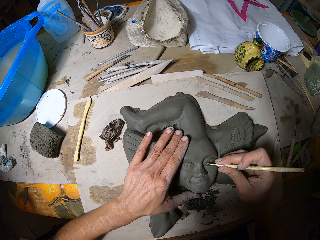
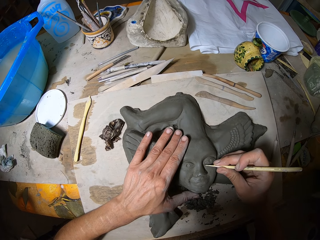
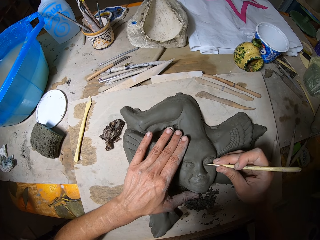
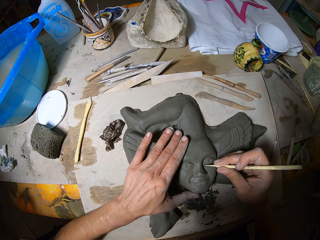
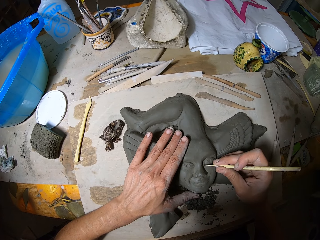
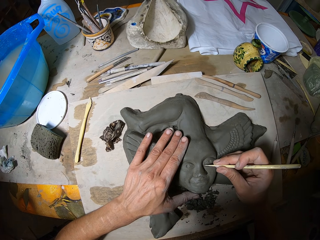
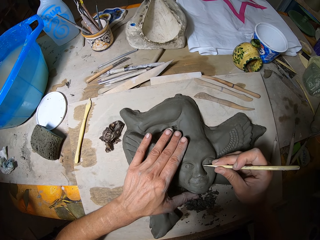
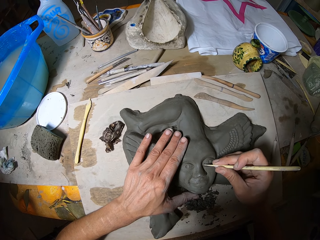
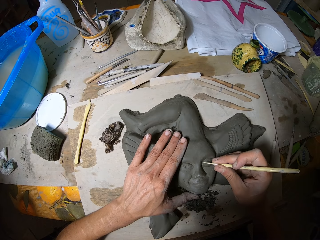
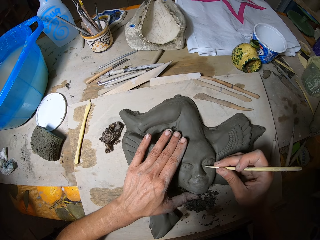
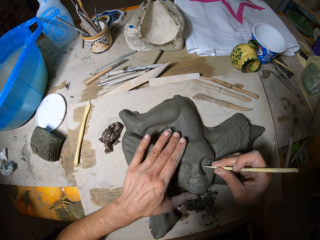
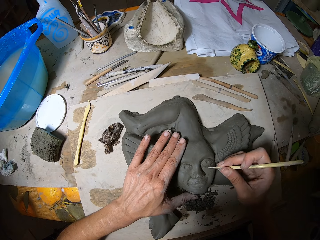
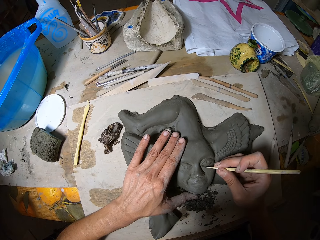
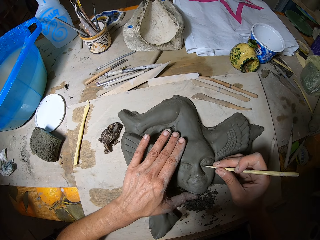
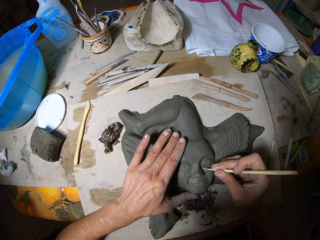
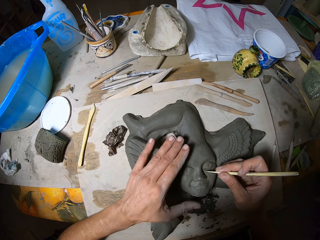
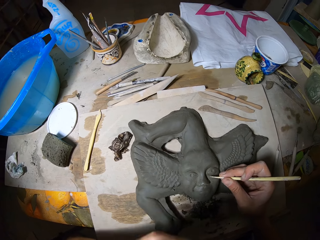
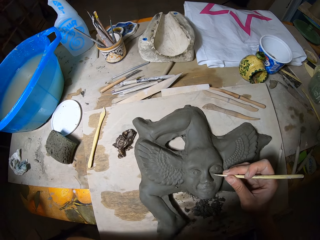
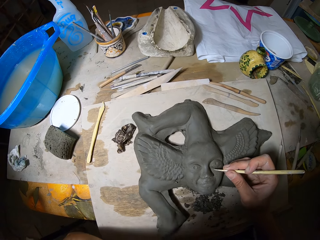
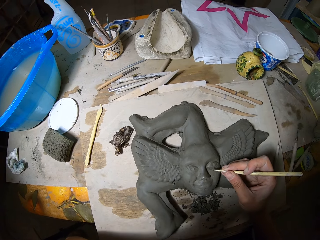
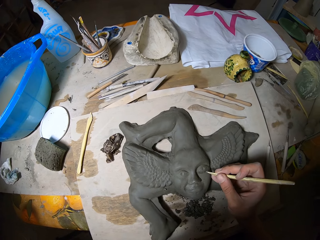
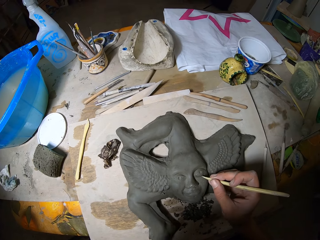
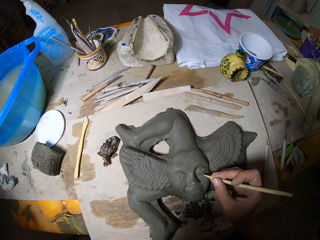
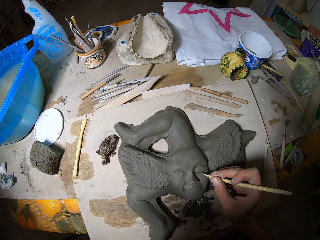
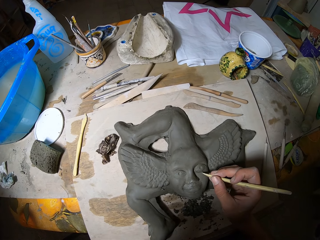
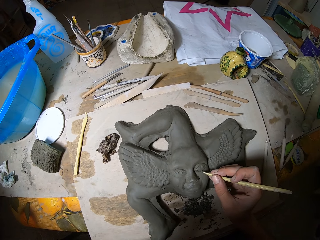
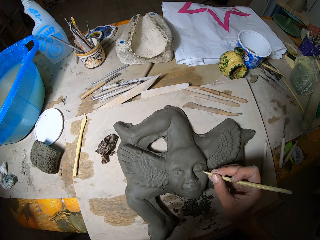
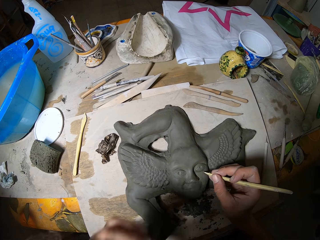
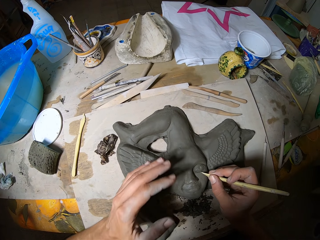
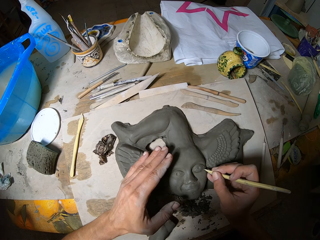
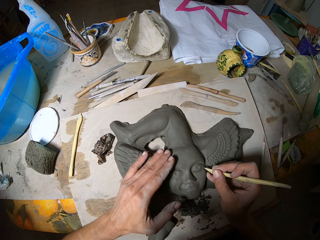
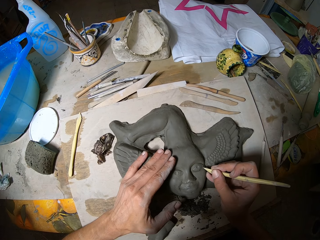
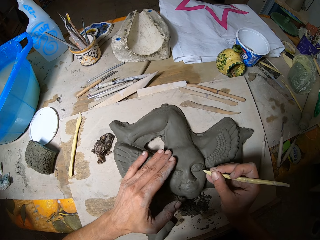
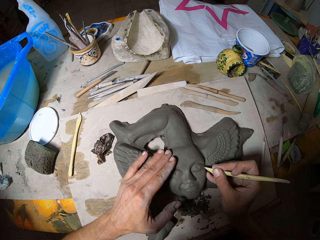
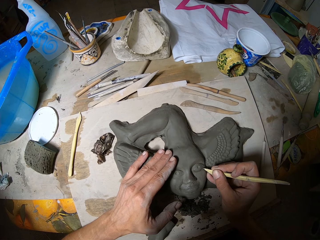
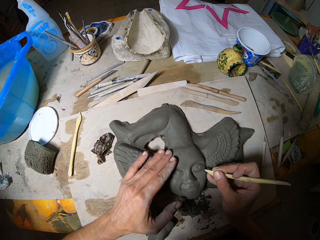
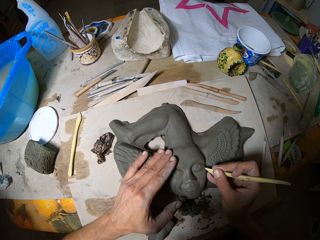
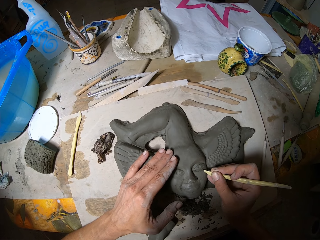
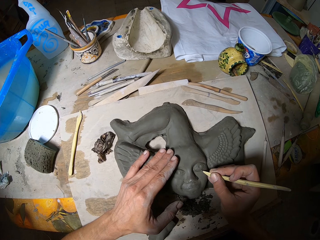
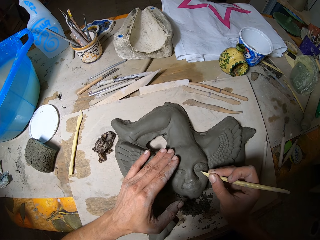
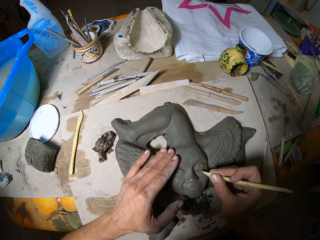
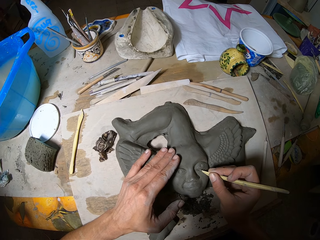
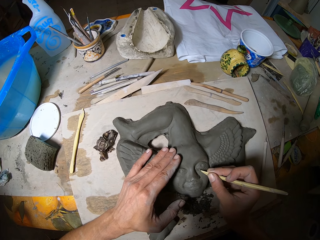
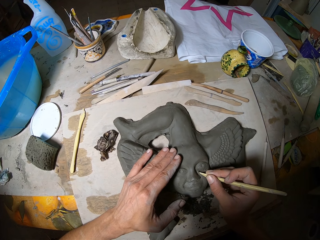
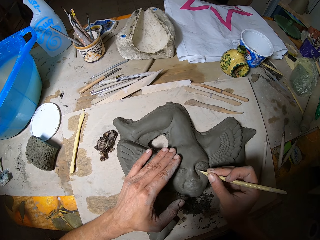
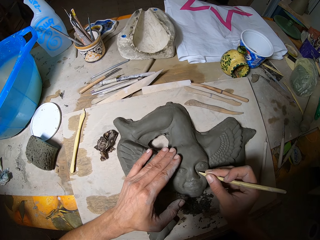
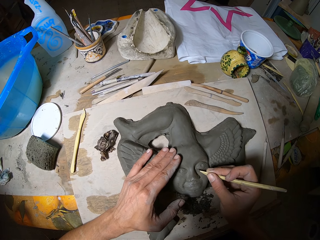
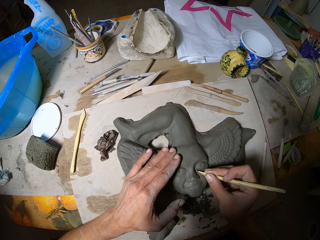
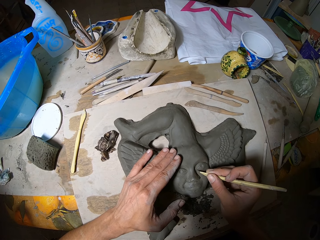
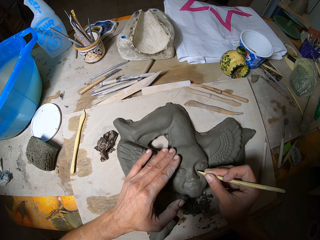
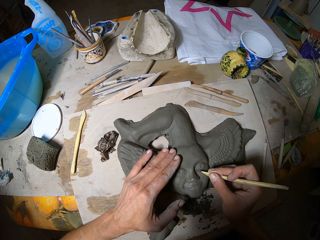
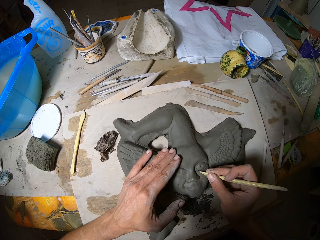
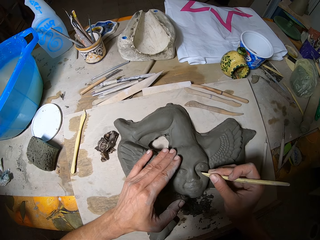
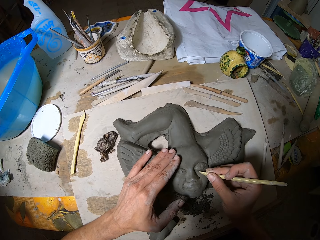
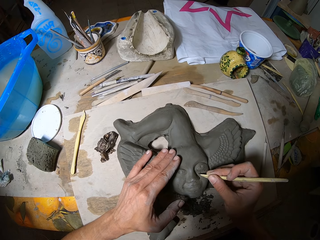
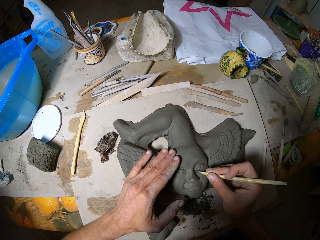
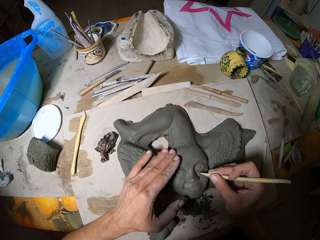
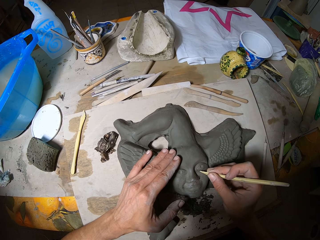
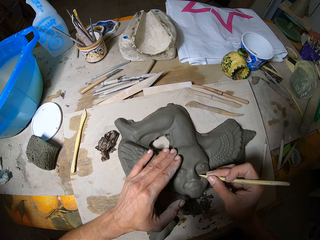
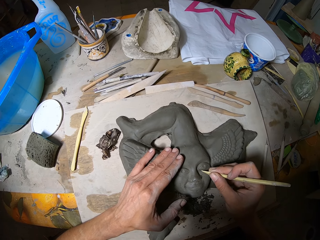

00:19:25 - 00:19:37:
The camera wearer raises his left hand towards his mouth. He touches his face. He places his left hand on the pottery clay on the table. He carves the pottery clay with the clay carving tool in his right hand.

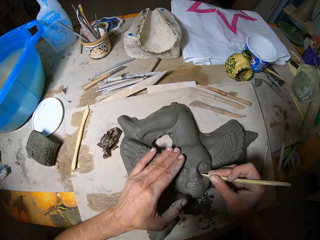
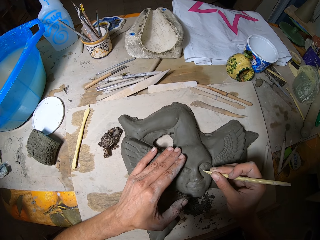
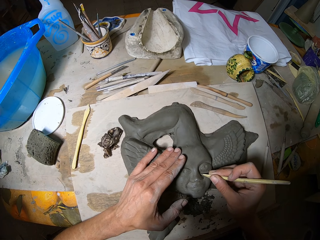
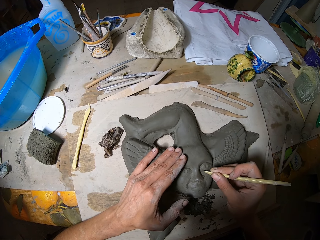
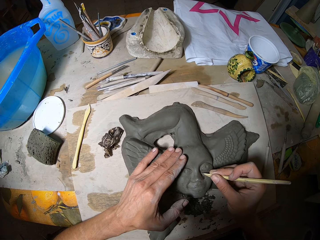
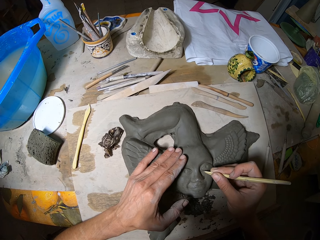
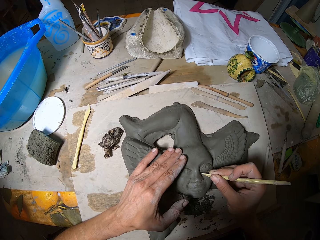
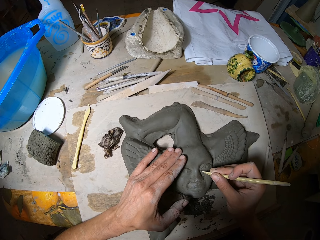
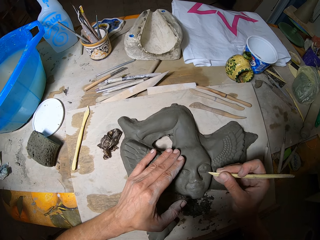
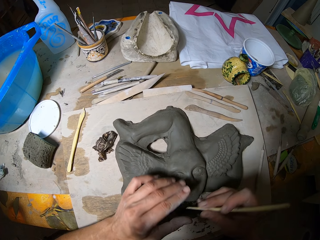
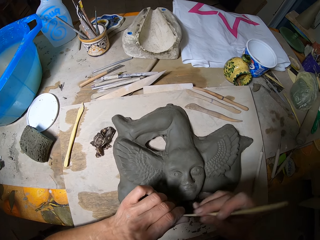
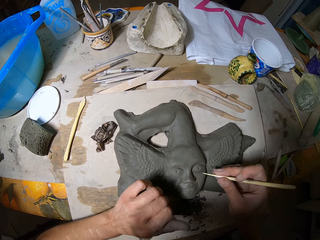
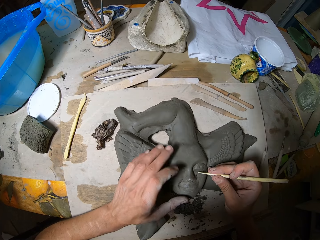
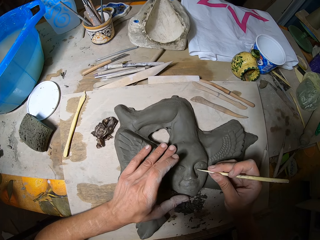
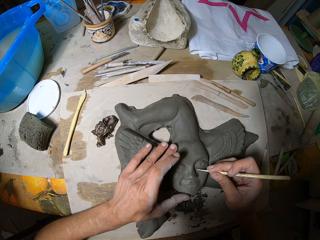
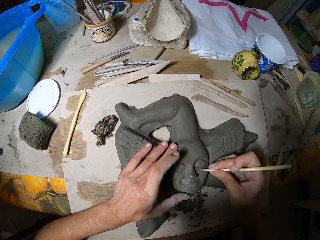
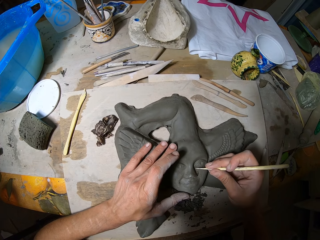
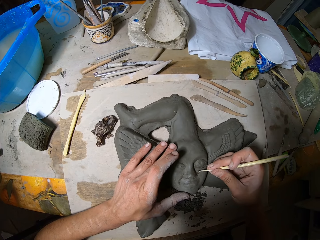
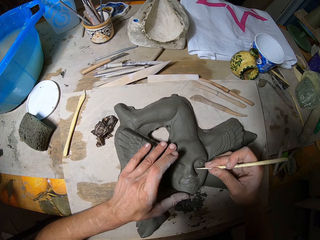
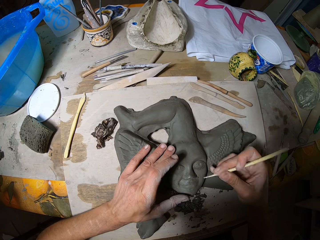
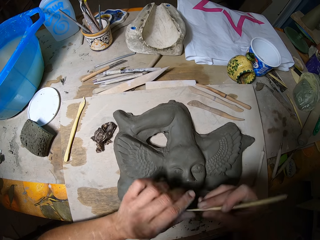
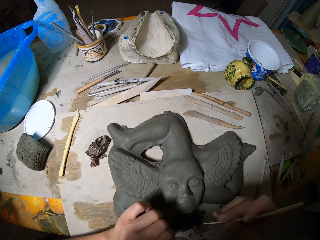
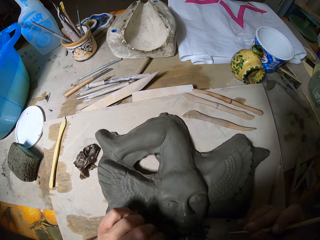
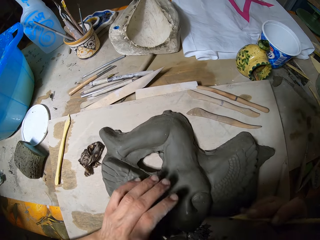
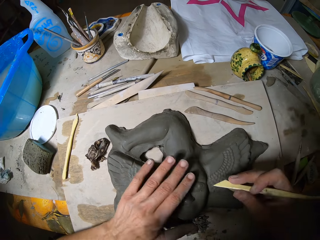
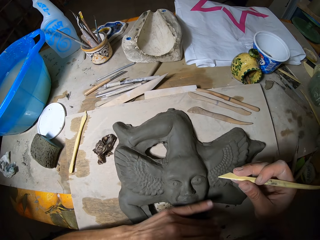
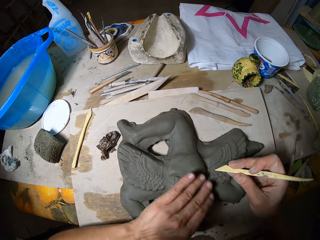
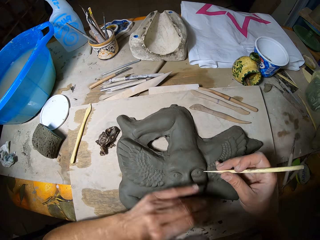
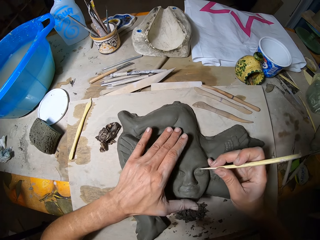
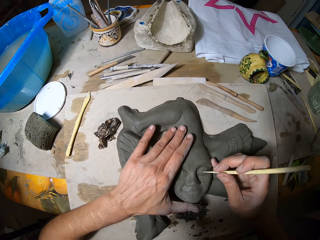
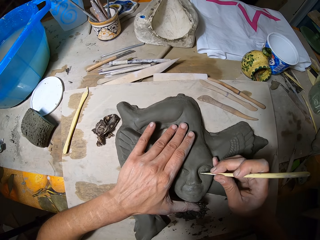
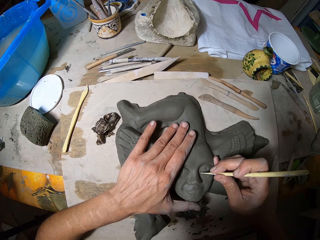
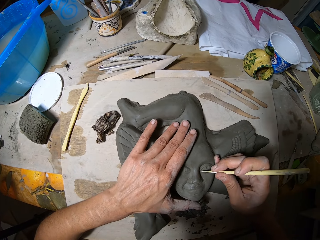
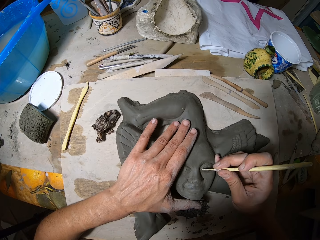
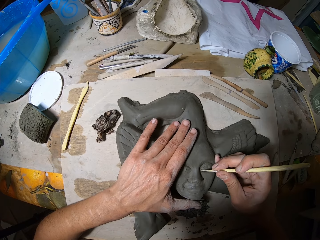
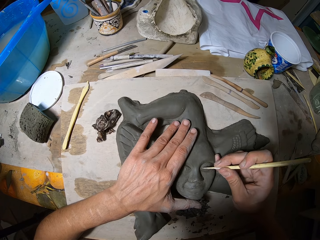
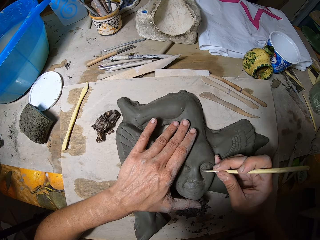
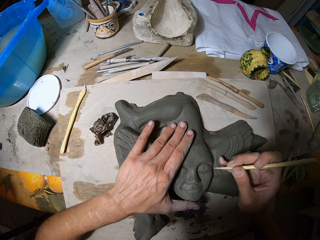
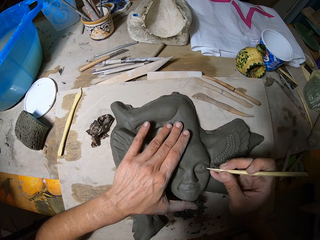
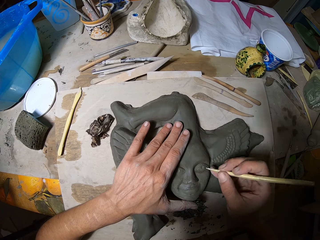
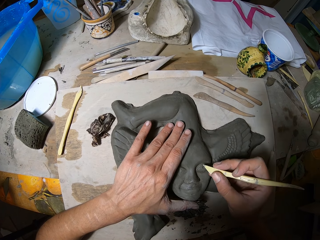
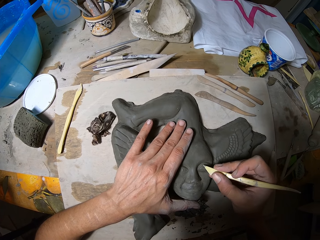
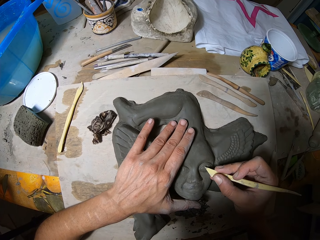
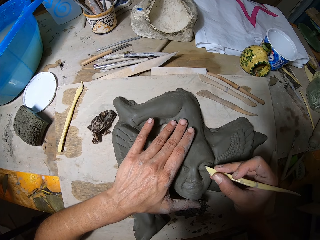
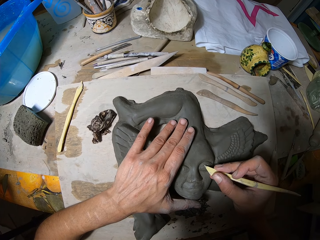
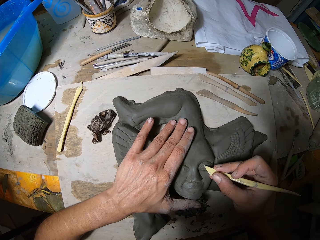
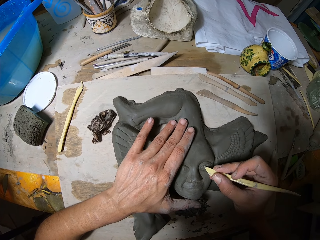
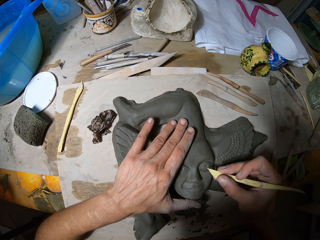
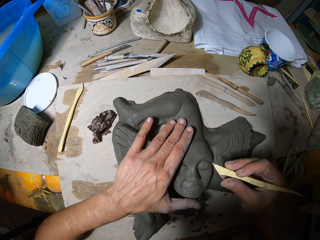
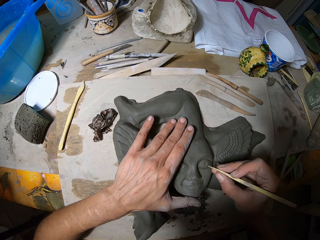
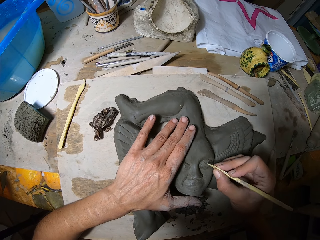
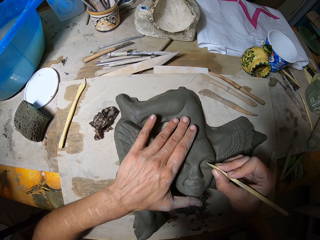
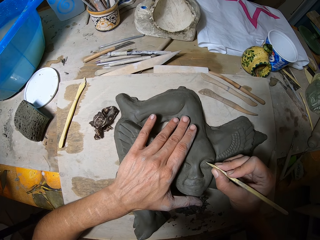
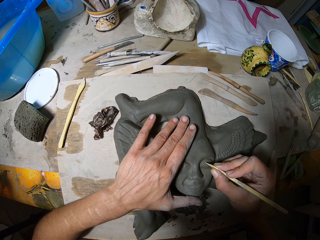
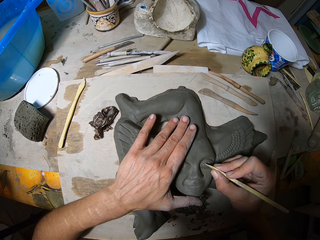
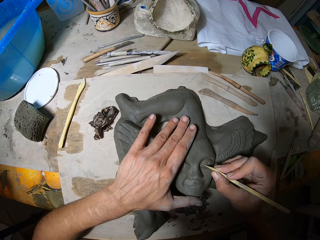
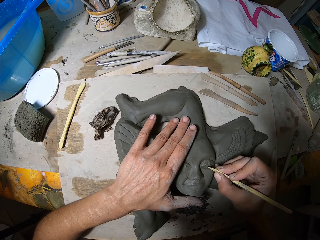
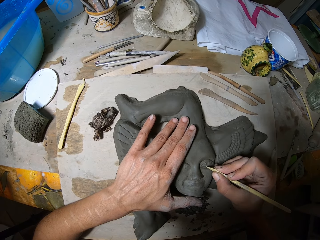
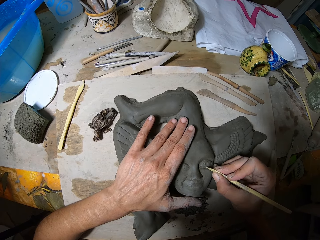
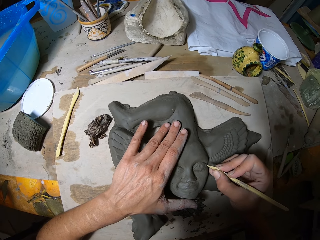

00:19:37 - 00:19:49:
The camera wearer removes pieces of clay from the clay carving tool with his left hand. He carves the pottery clay with the clay carving tool in his right hand. He removes pieces of clay from the clay carving tool with his left hand. He blows air on the pottery clay on the table with his mouth. He smoothens the pottery clay with his left hand. He wipes the sculpture. He carves the pottery clay with the clay carving tool in his right hand.
